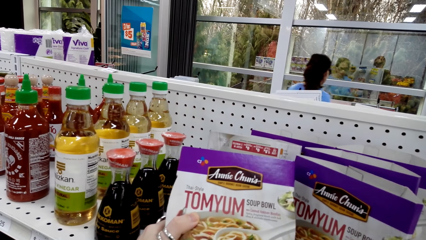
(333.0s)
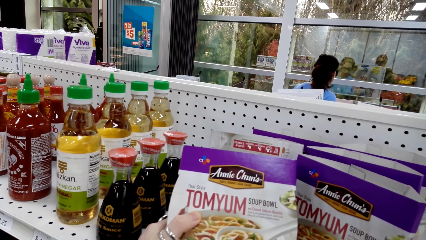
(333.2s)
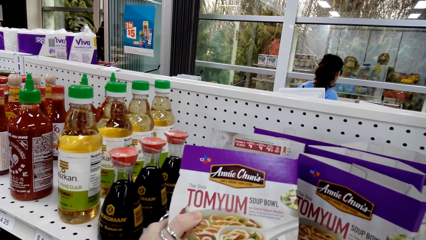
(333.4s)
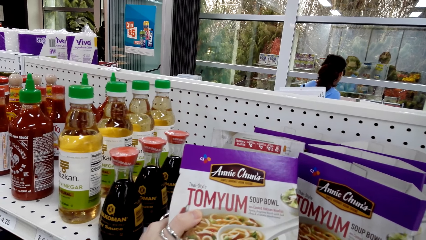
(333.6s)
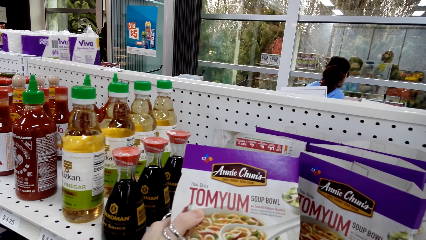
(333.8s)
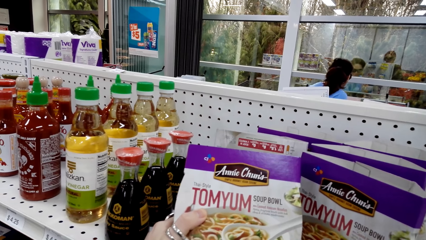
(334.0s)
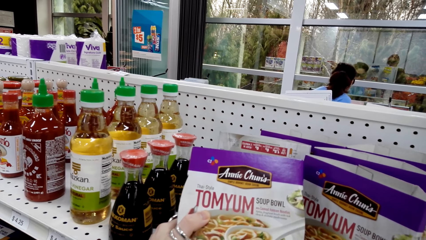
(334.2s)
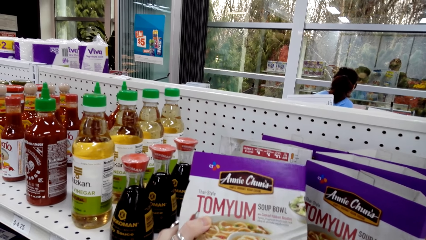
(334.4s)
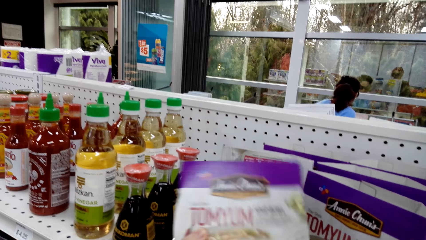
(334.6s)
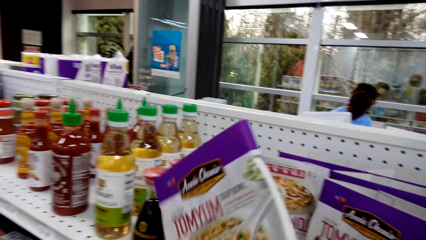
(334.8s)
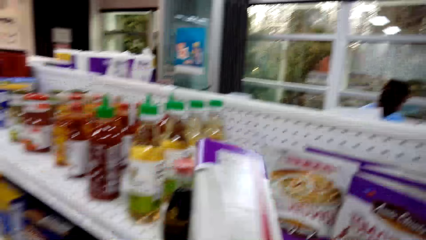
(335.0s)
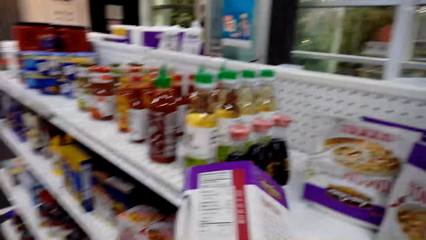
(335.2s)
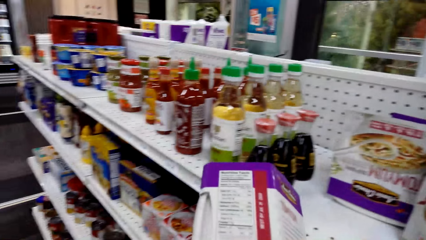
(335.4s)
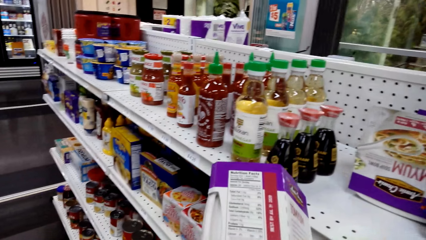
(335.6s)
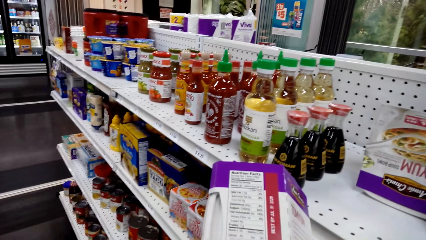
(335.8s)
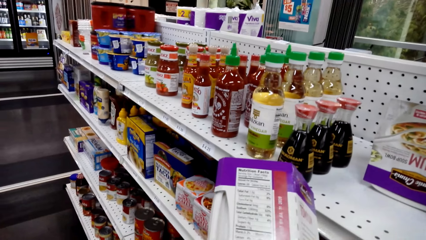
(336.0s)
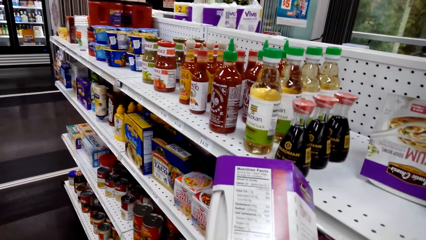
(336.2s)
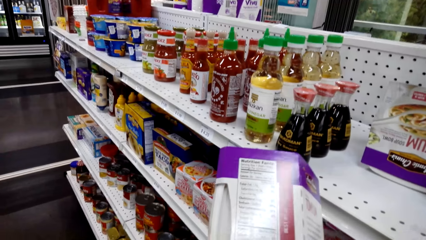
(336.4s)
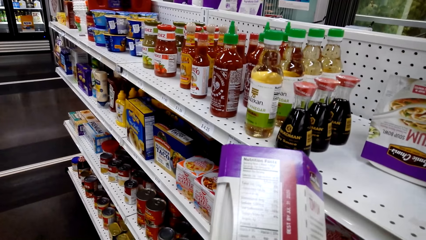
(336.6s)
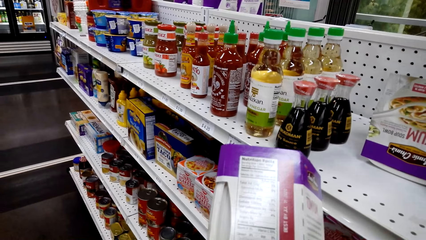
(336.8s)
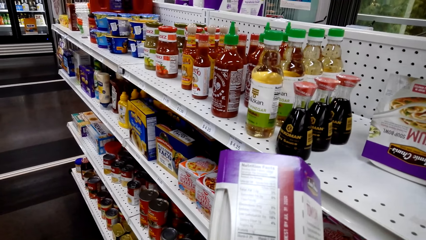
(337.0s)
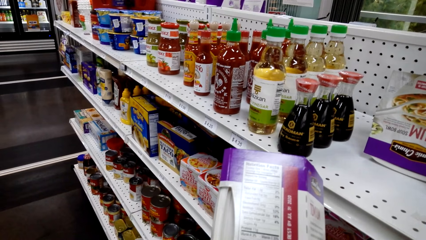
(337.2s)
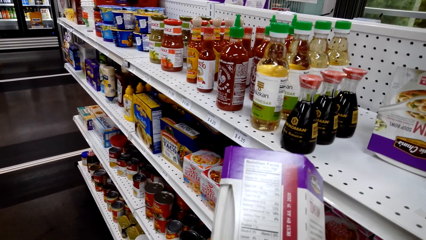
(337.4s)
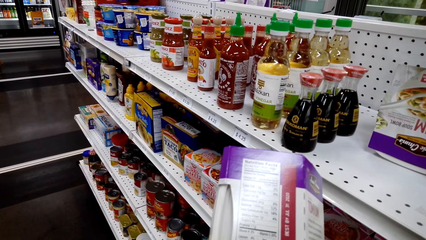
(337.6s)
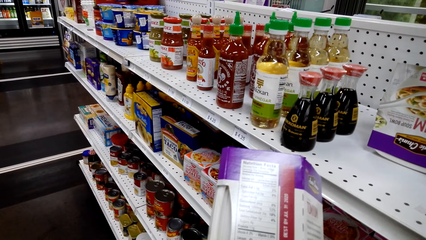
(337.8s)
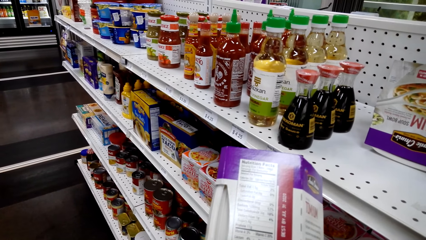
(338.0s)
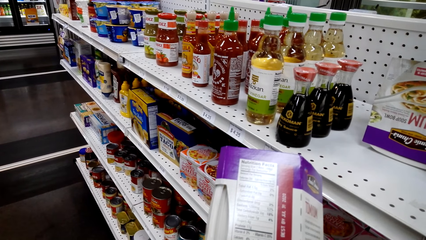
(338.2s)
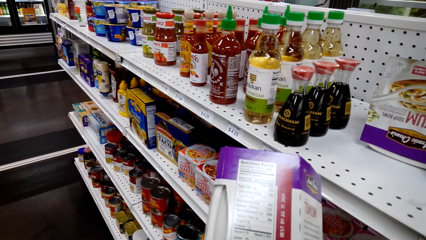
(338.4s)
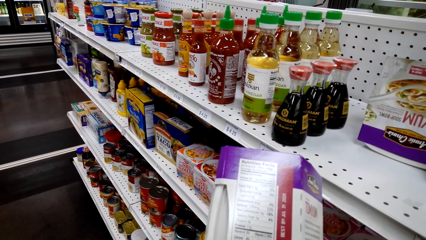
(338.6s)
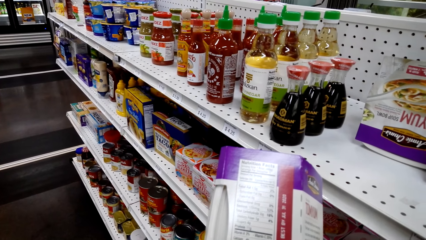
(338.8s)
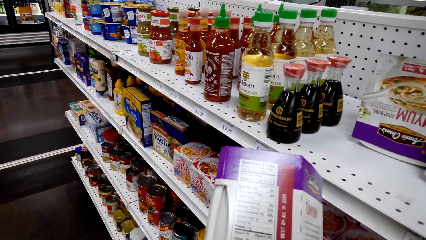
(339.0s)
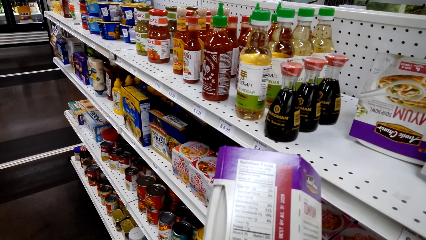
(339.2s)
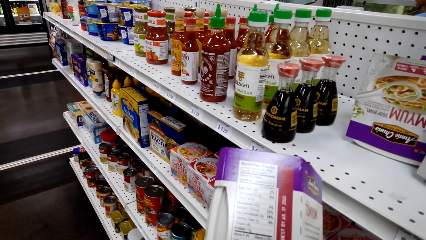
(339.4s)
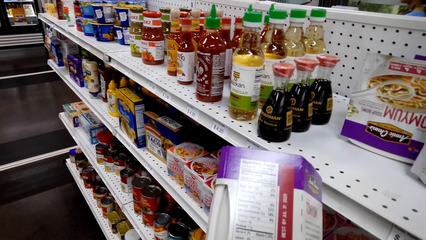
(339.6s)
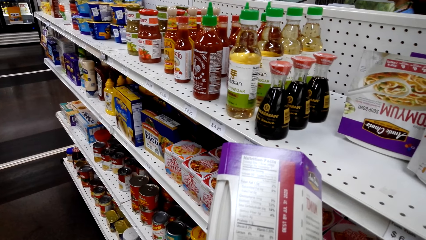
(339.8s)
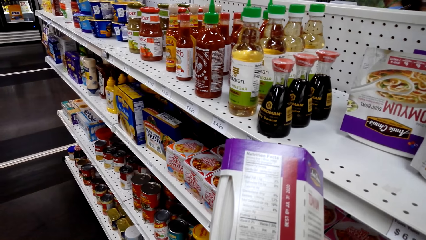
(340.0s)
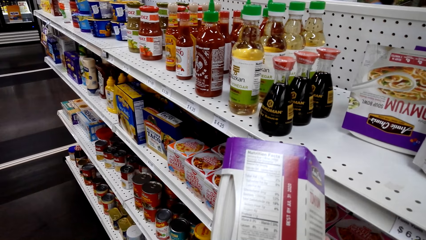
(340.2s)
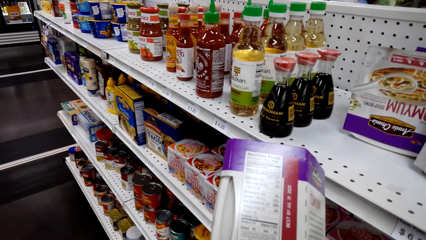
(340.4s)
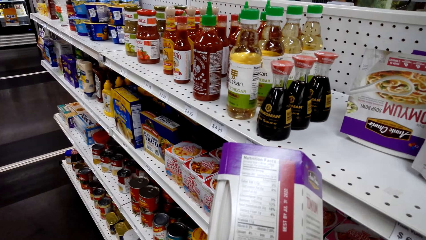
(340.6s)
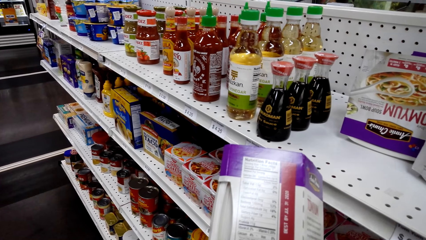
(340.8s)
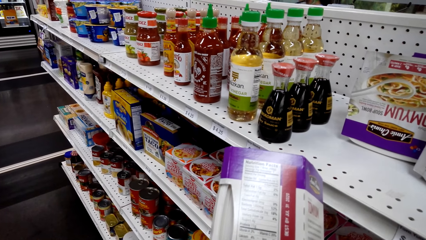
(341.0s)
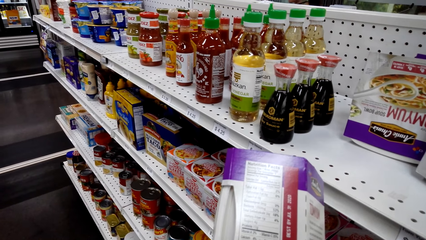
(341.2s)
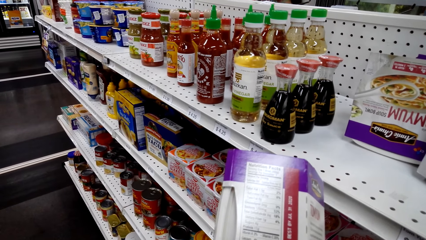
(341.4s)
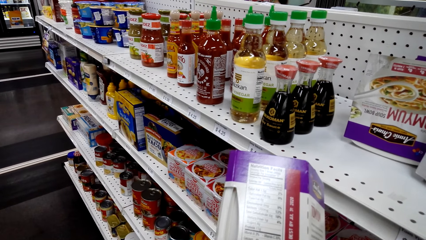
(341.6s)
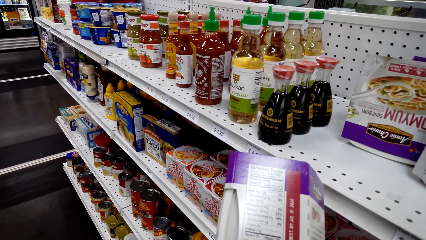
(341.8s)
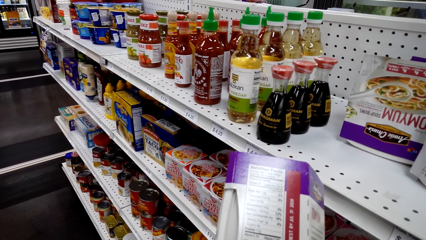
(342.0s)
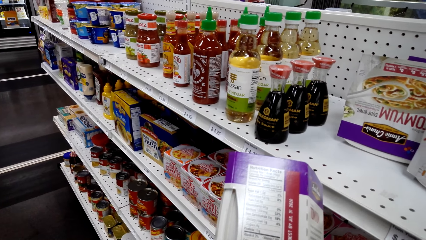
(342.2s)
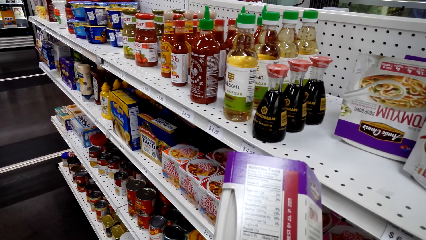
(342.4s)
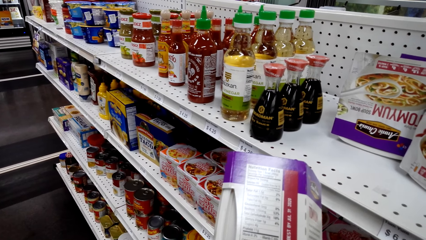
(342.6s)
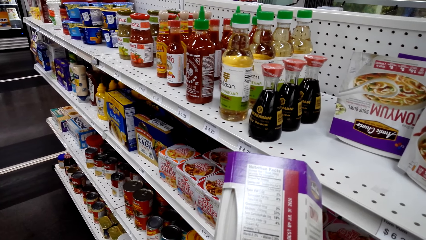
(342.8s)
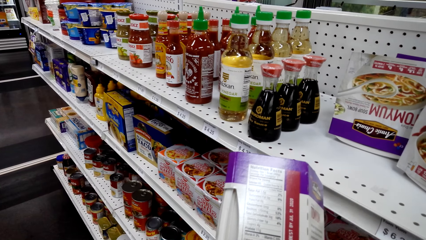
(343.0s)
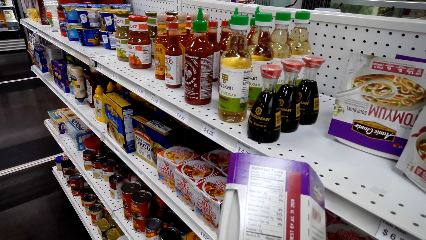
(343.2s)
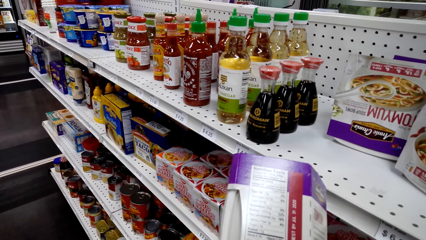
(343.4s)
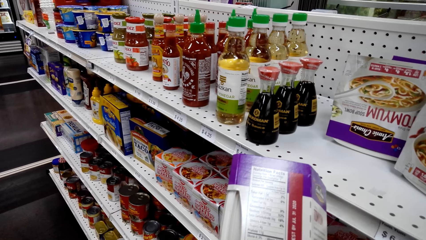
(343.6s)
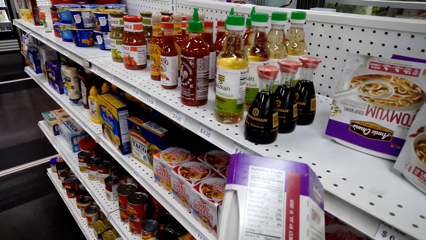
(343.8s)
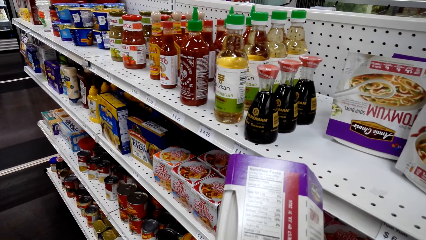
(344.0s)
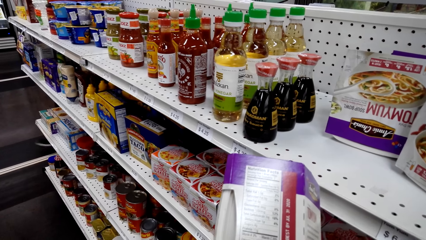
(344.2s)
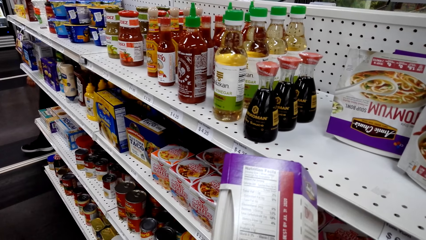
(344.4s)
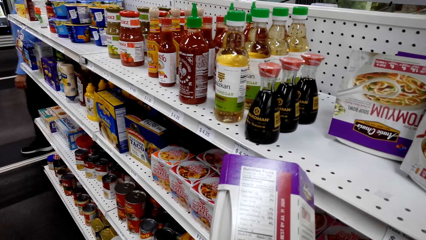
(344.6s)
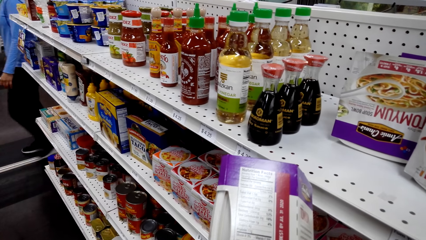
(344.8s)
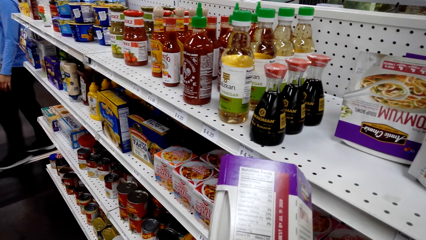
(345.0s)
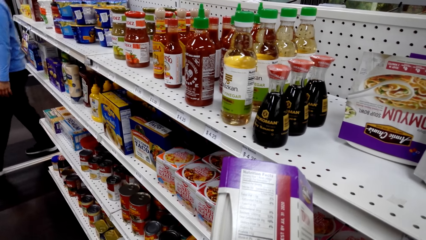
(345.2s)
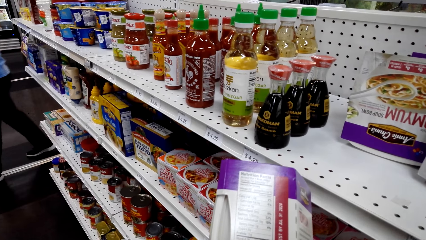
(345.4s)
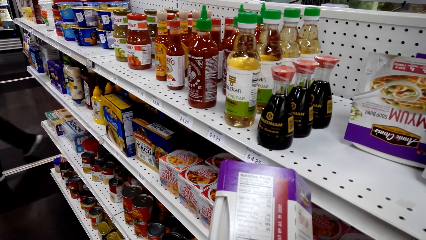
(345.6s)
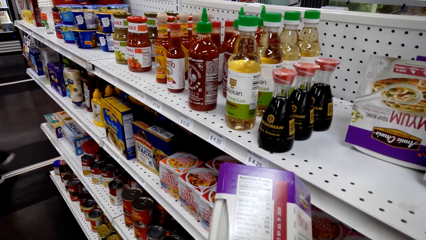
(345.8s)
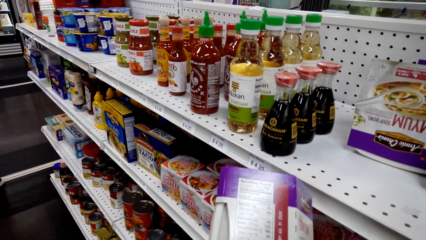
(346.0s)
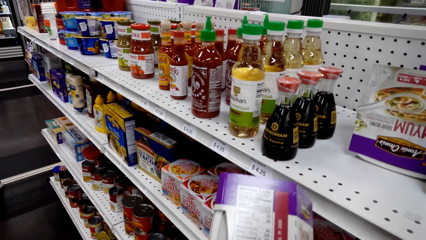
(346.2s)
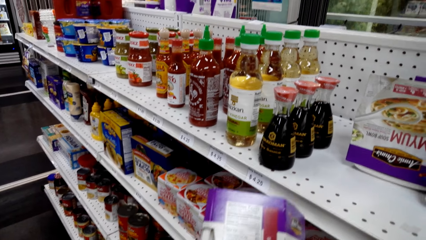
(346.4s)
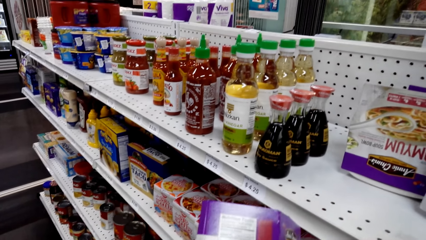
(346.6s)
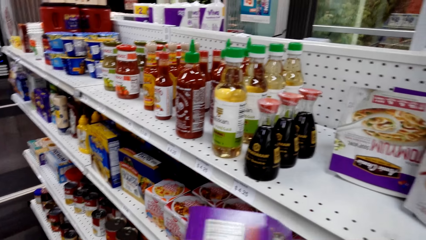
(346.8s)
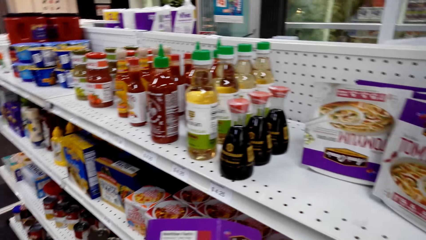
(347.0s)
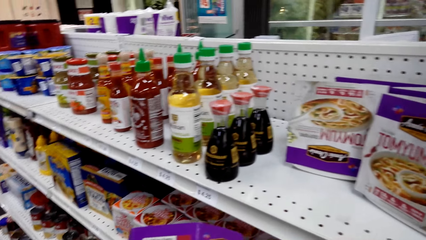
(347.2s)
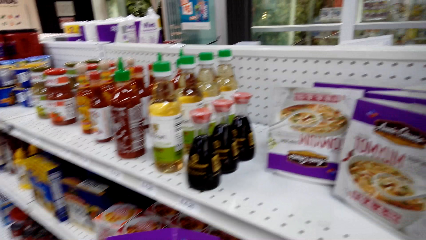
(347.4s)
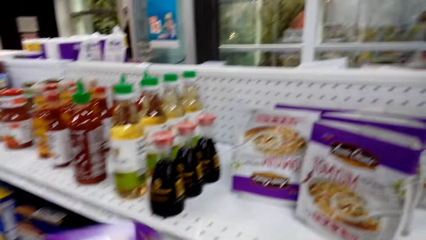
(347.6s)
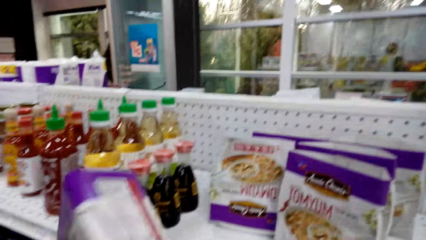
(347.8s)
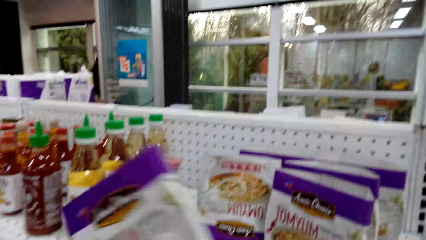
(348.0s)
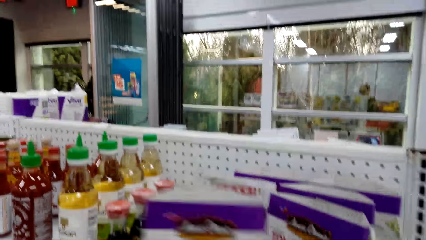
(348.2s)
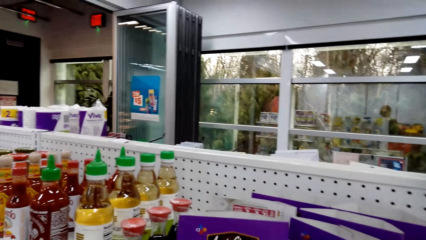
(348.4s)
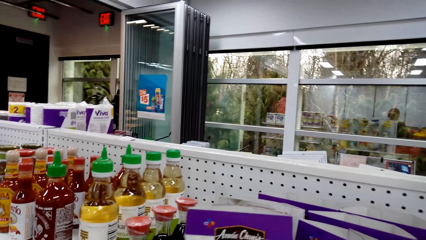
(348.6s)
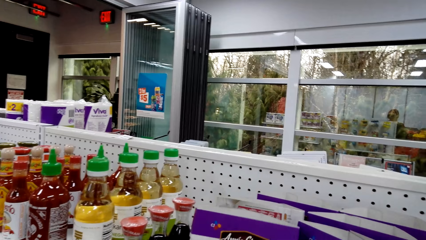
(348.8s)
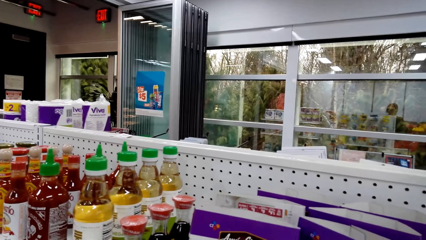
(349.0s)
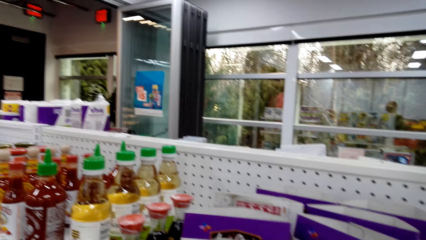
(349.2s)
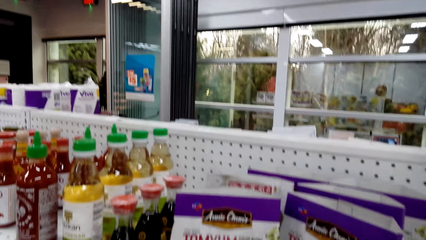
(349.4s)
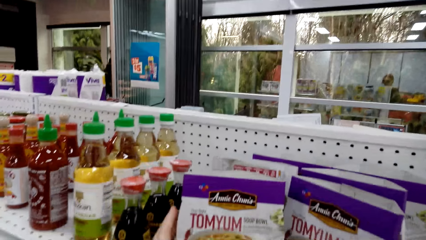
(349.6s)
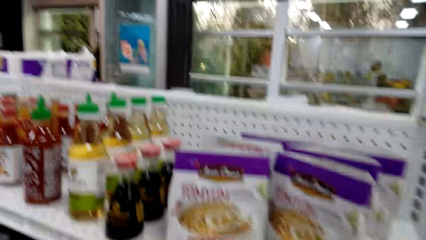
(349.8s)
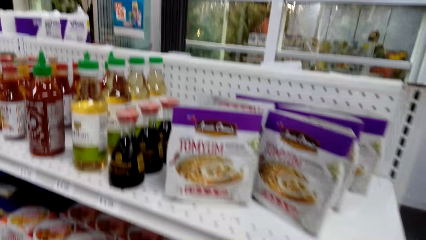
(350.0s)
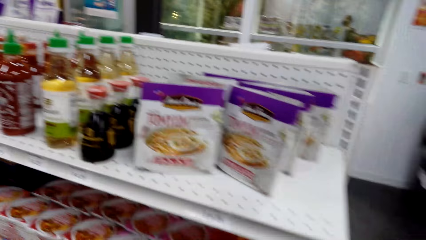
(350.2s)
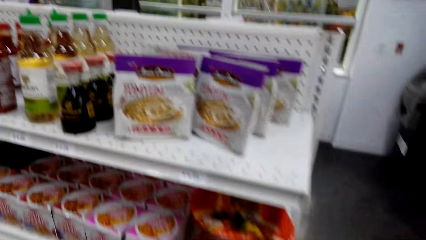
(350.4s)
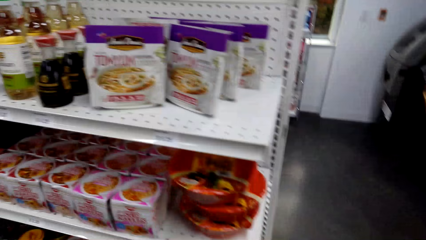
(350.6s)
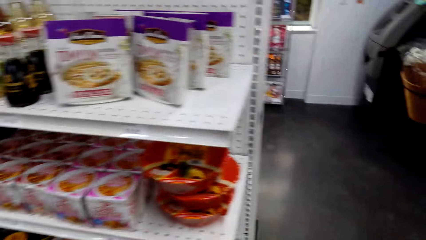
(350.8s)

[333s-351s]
The camera wearer picks up a packet of noodles from the shelf. He holds the packet of noodles on the shelf with his hand. A person walks around in the store. The camera wearer puts the packet of noodles on the shelf.
